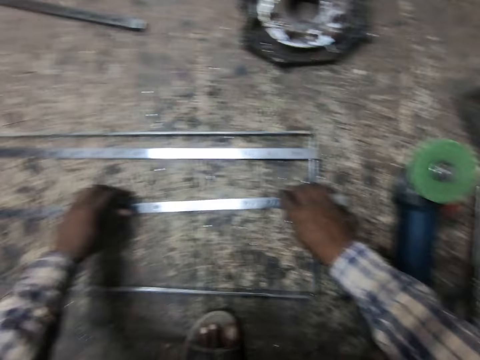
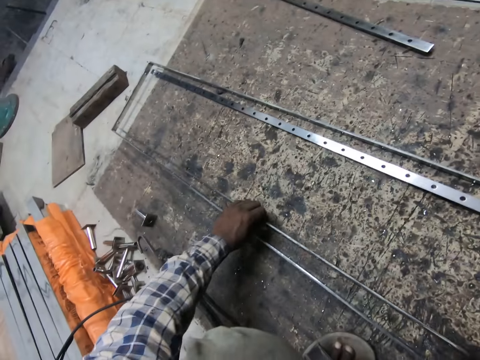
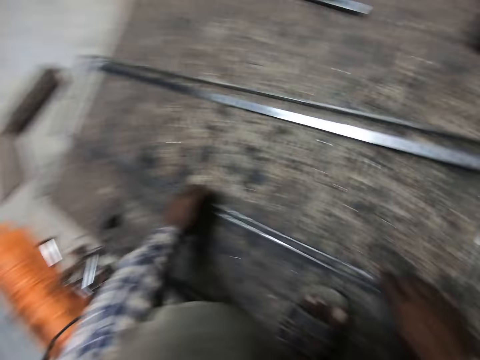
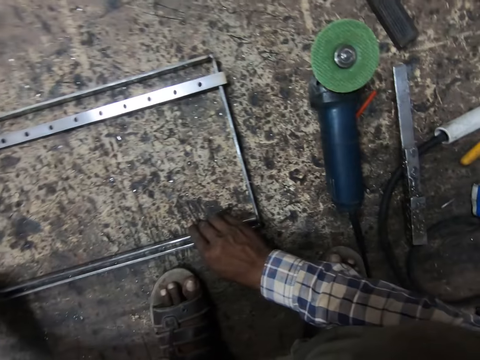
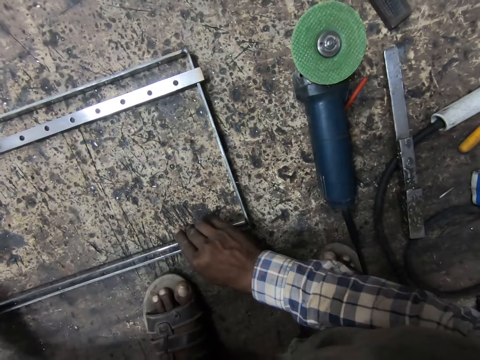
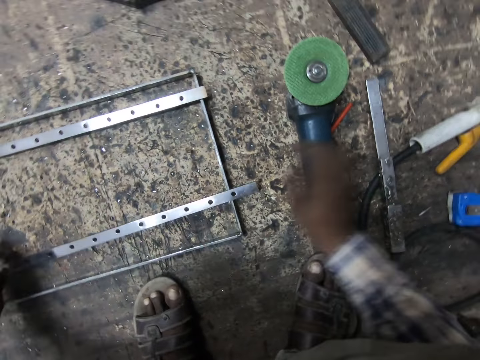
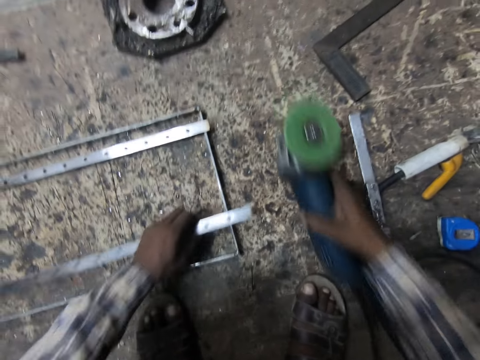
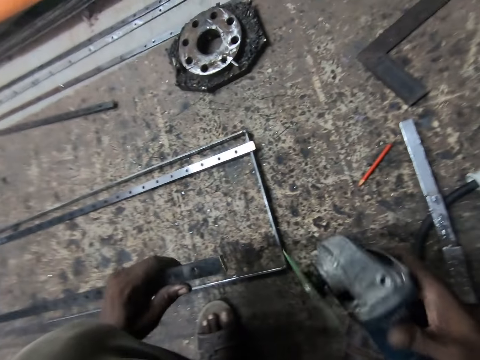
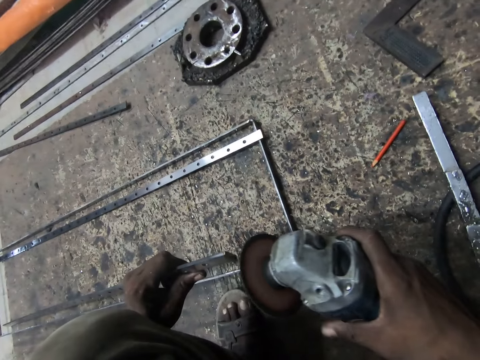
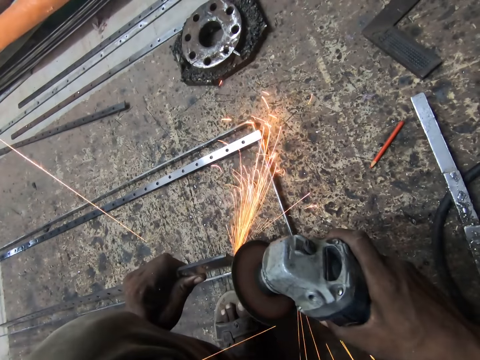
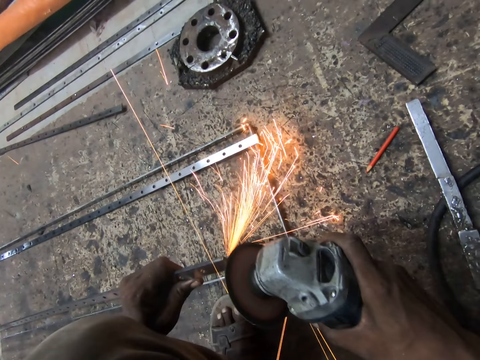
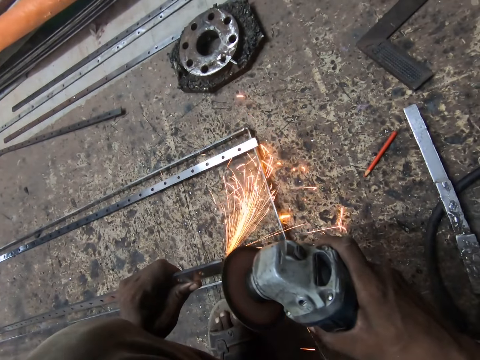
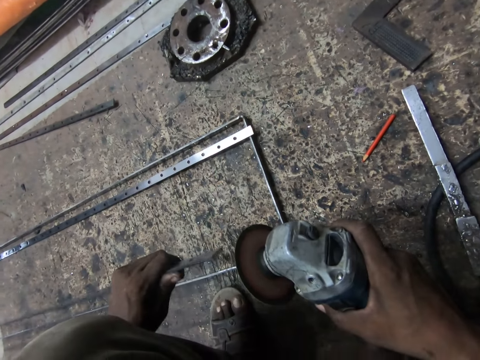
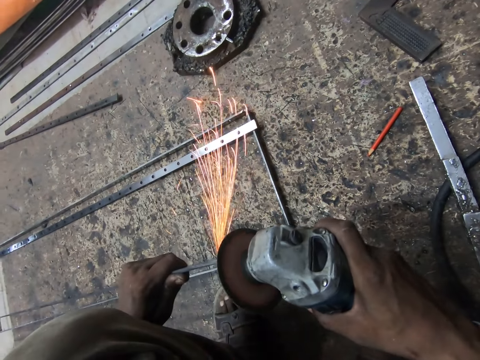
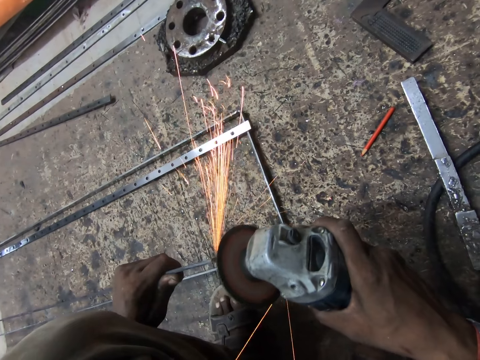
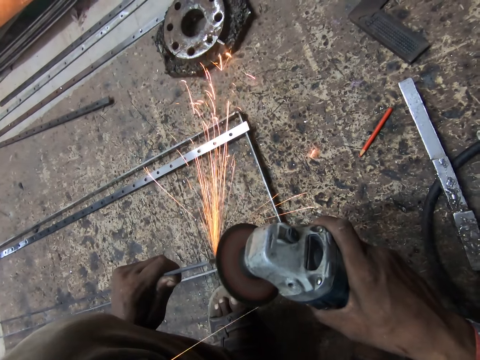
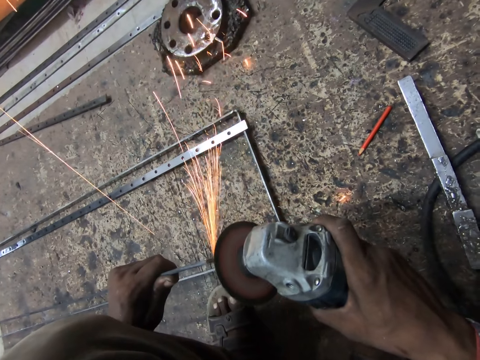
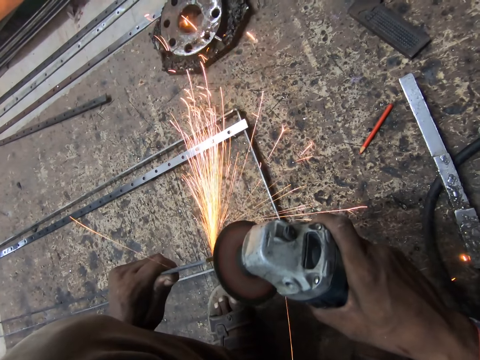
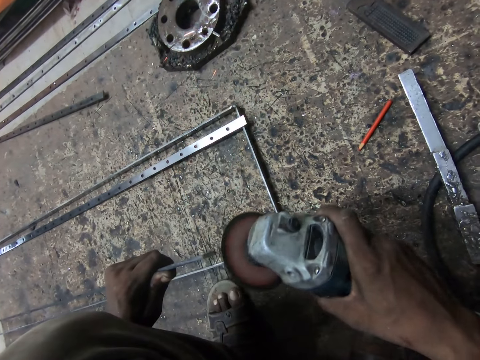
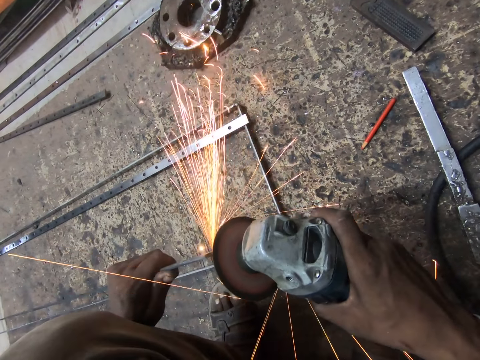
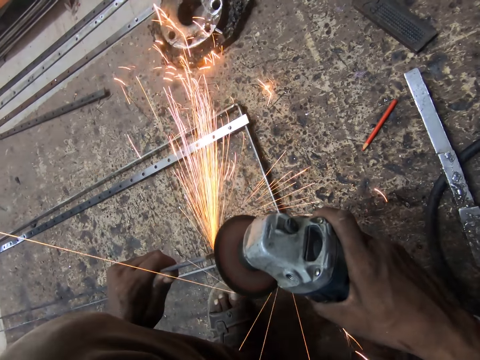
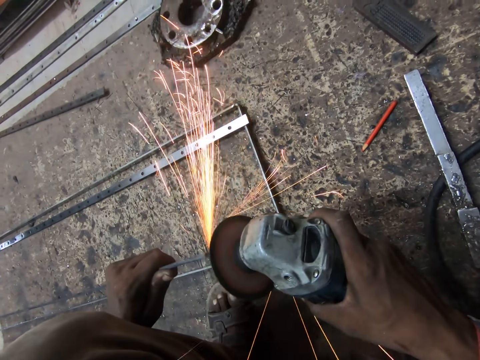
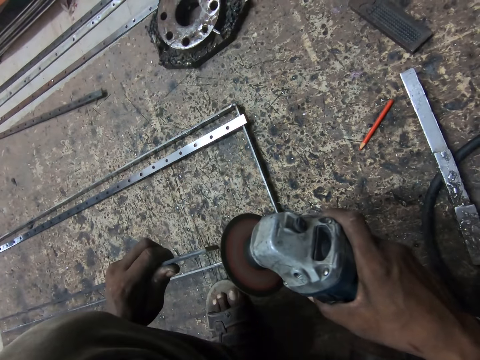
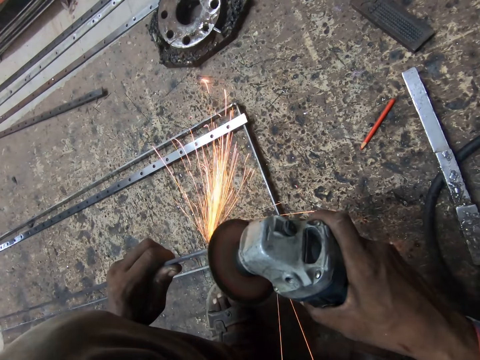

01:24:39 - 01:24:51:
The camera wearer puts the metal on the metal structure. He holds the metal. He fixes the metal on the metal structure. He puts the metal on the metal structure. He picks the angle grinder from the wooden slab with his right hand. He polishes the edge of one of the metals with the angle grinder. He holds the grinder. He holds the metal. He grinds the metal. He turns the metal. He grinds the metal.

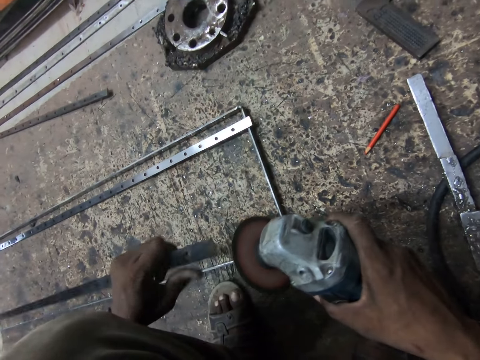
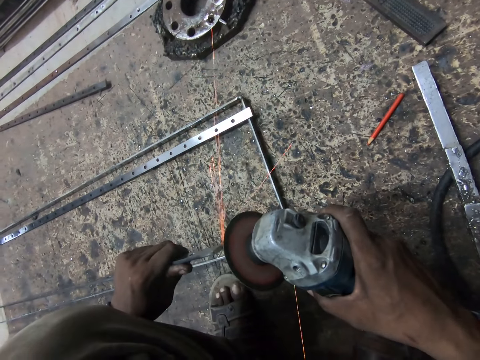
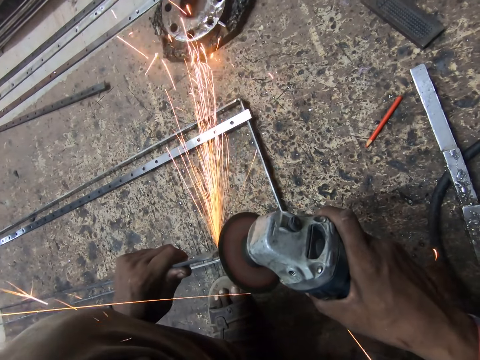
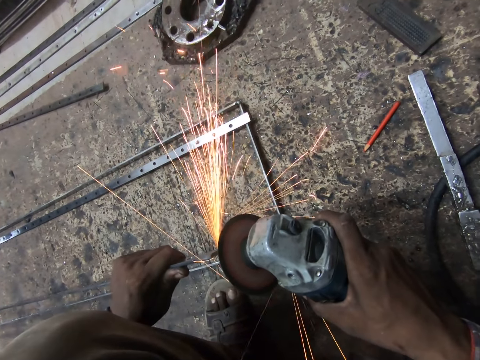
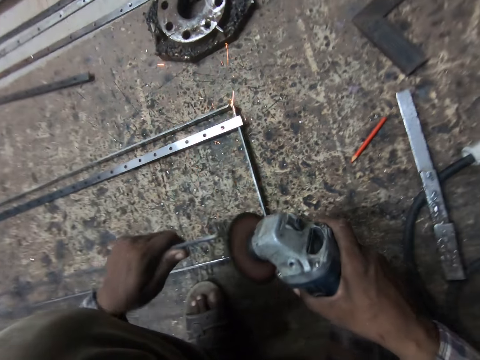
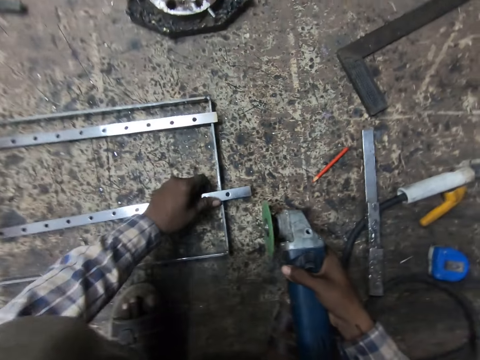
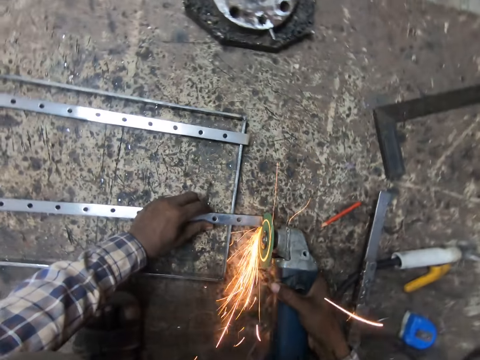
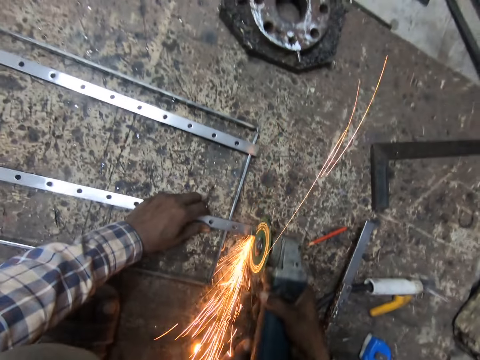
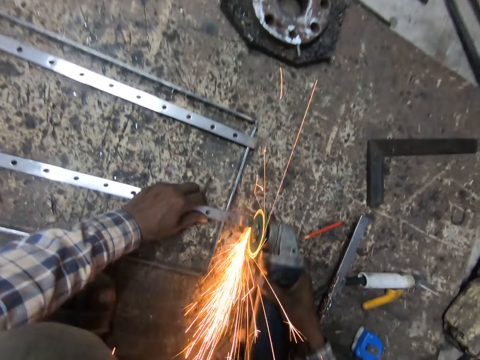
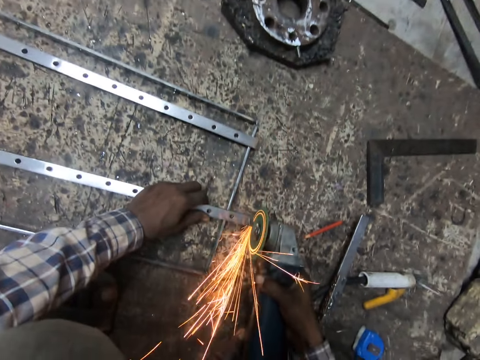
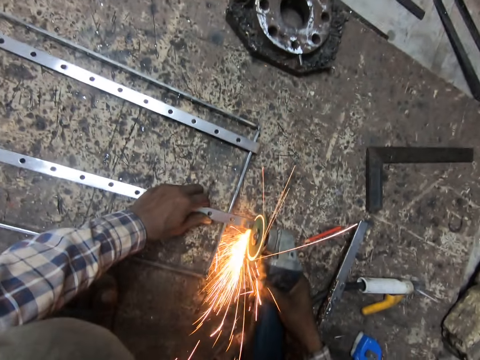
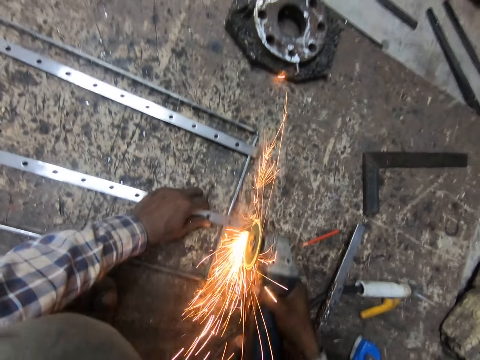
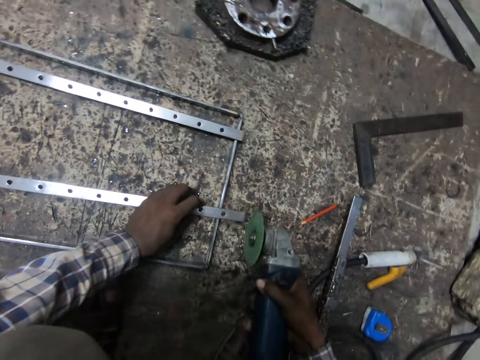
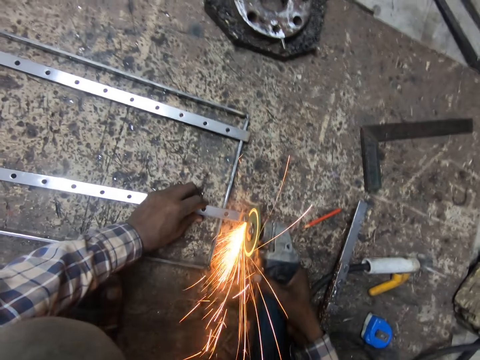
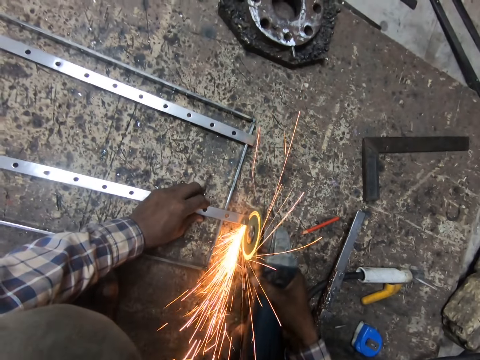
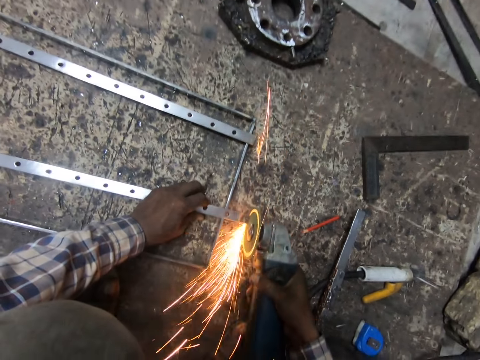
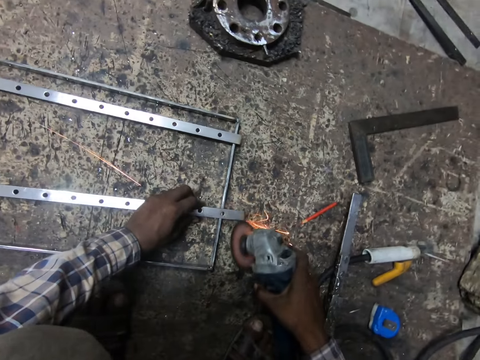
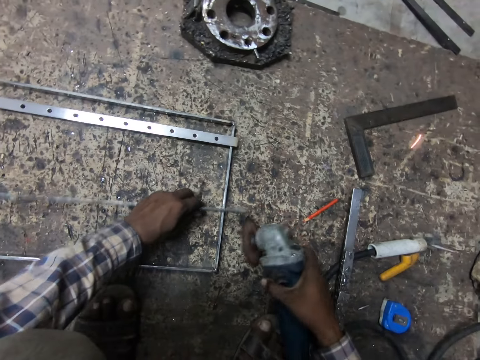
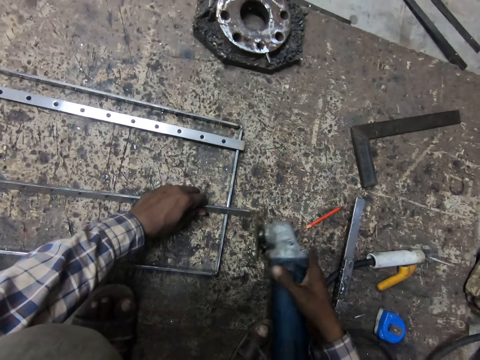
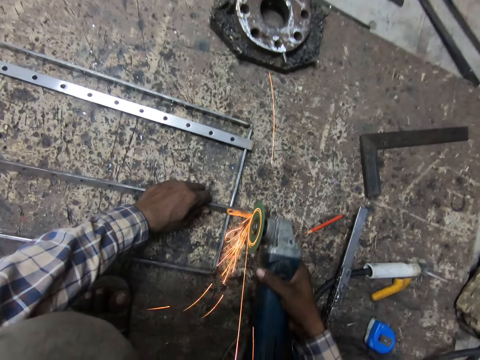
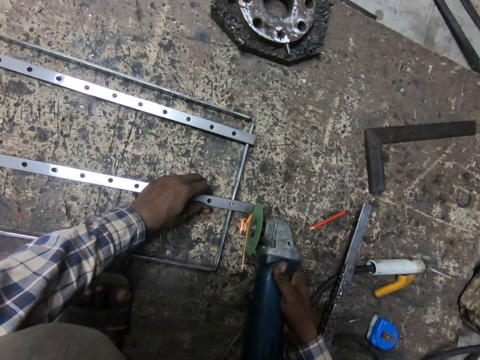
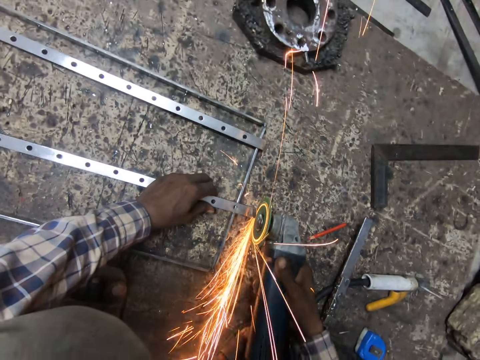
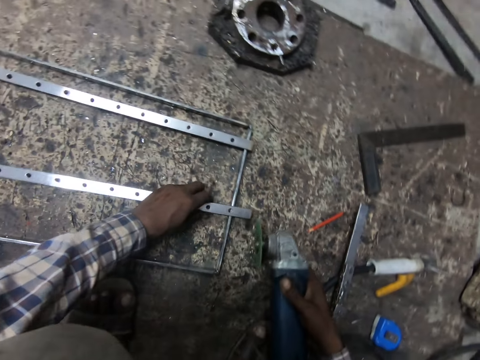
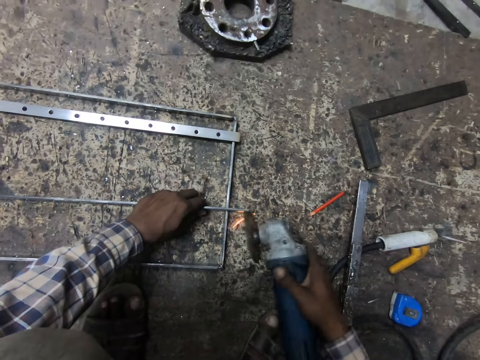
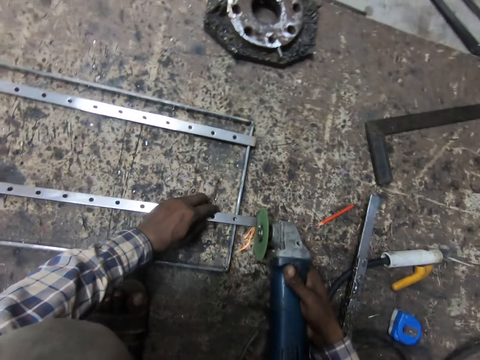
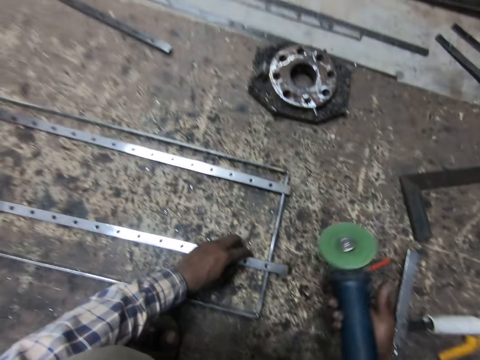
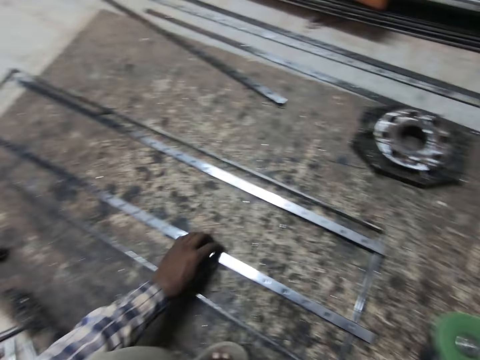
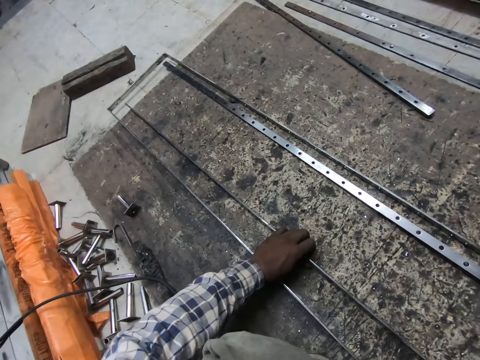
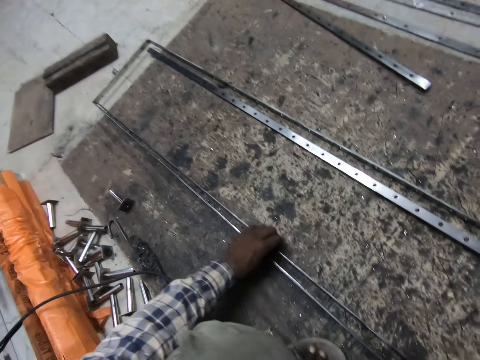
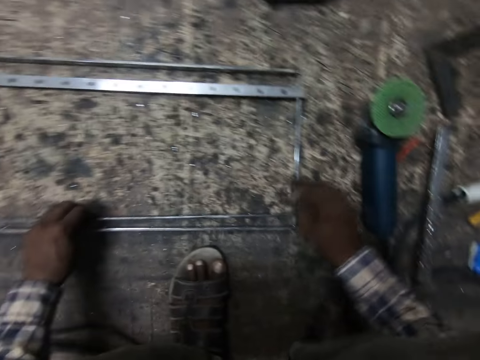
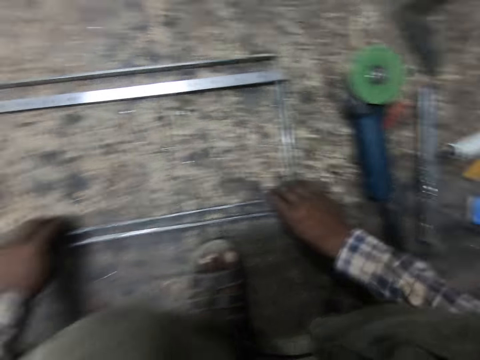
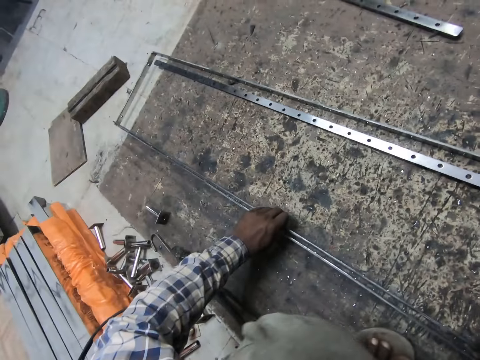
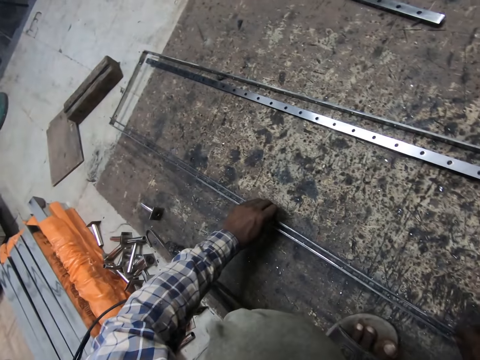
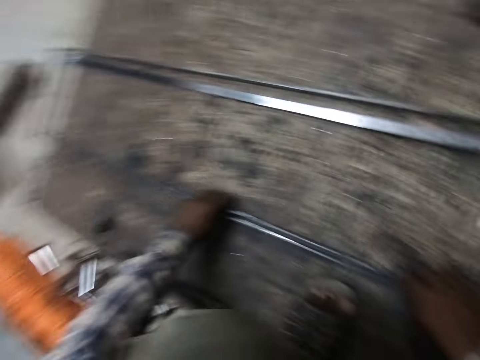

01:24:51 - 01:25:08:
The camera wearer turns the metal. They grind the metal. They put the metal on the metal structure. They grind the metal. They turn the metal. They grind the metal. They put the grinder on the floor. They try aligning the metal with the welded metal. They hold the metal. They fix the metal on the metal structure.
